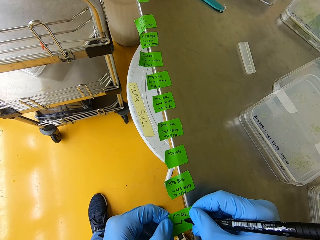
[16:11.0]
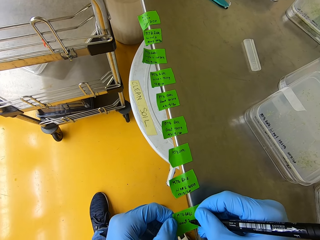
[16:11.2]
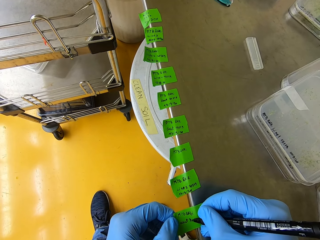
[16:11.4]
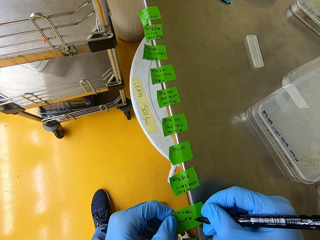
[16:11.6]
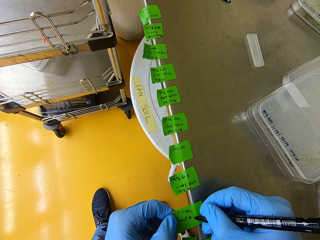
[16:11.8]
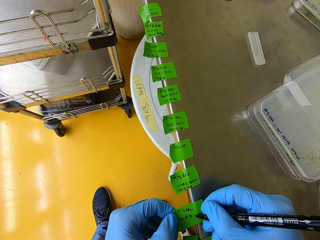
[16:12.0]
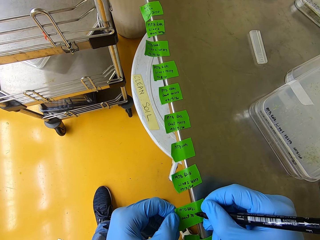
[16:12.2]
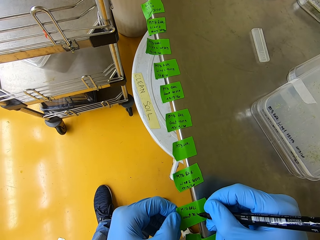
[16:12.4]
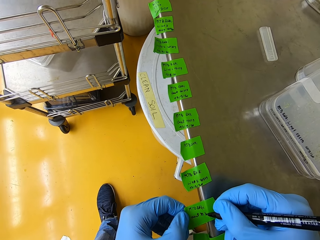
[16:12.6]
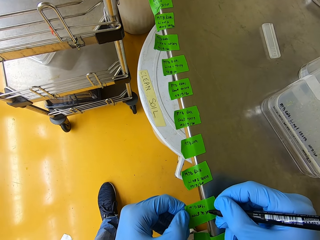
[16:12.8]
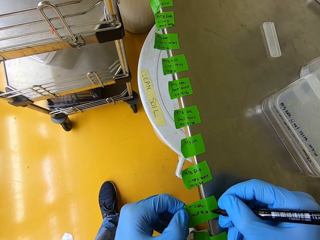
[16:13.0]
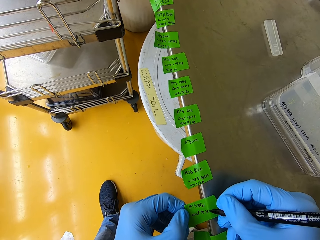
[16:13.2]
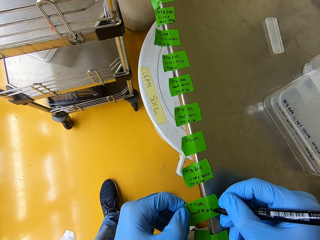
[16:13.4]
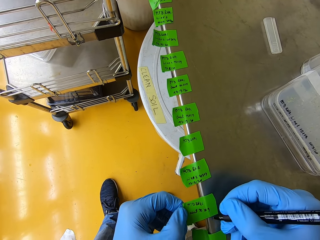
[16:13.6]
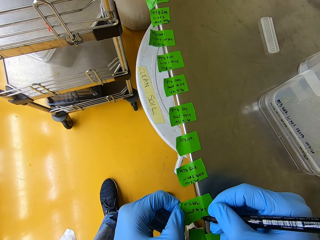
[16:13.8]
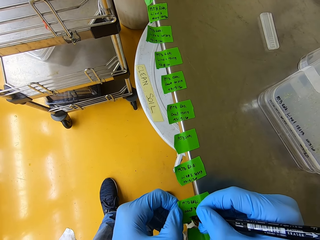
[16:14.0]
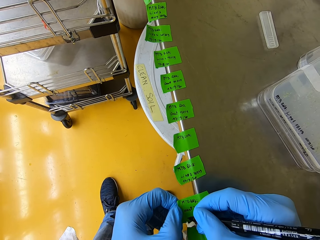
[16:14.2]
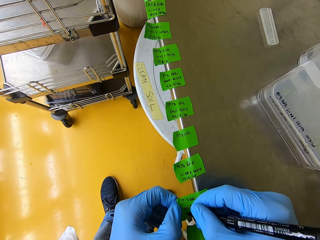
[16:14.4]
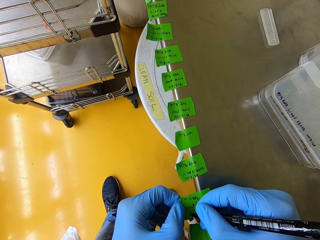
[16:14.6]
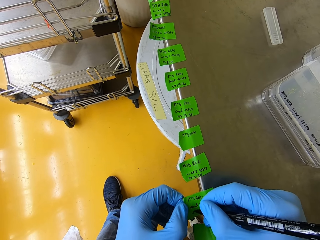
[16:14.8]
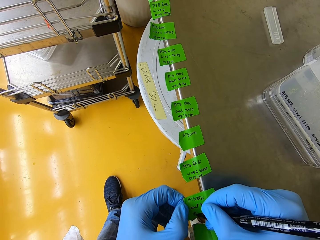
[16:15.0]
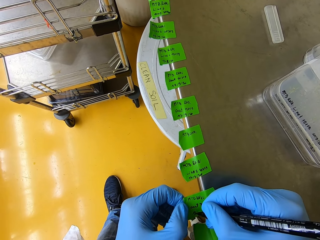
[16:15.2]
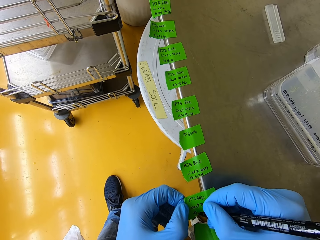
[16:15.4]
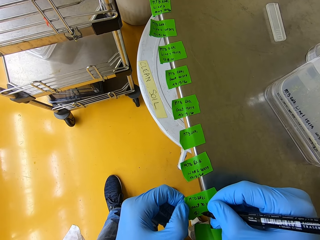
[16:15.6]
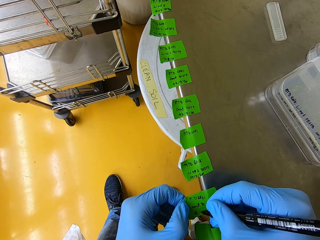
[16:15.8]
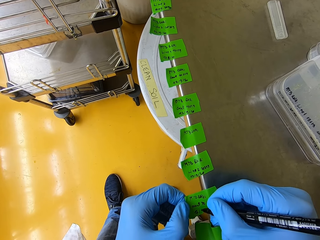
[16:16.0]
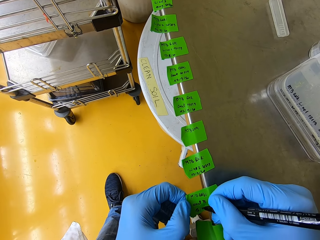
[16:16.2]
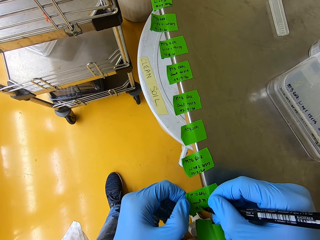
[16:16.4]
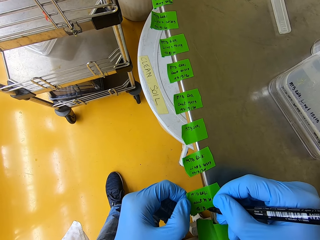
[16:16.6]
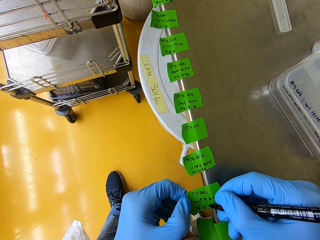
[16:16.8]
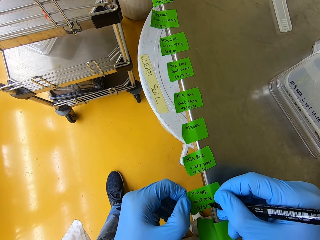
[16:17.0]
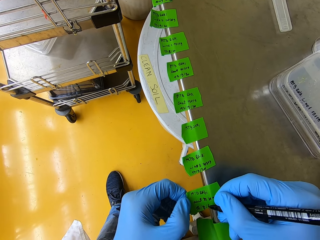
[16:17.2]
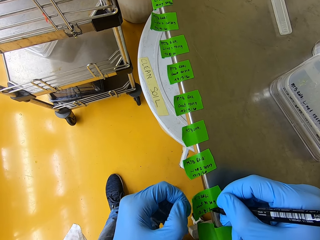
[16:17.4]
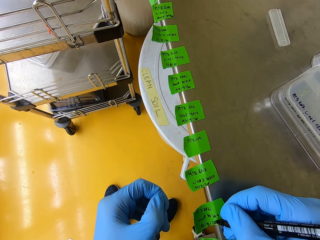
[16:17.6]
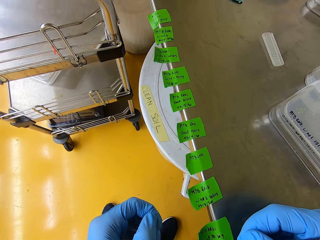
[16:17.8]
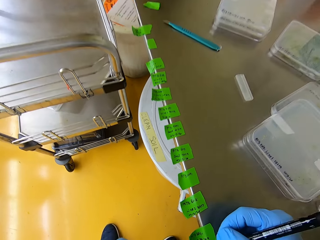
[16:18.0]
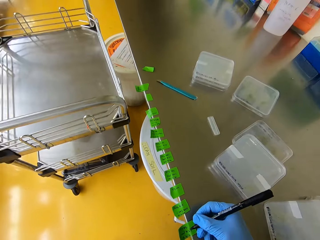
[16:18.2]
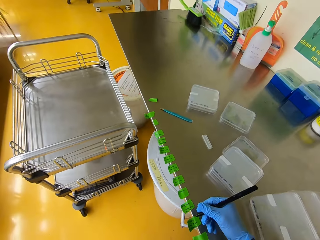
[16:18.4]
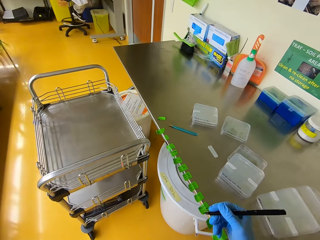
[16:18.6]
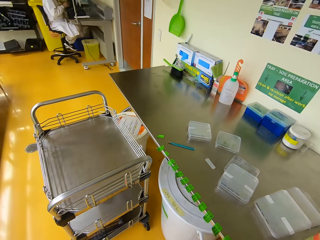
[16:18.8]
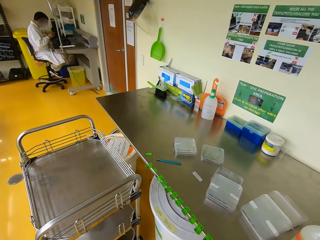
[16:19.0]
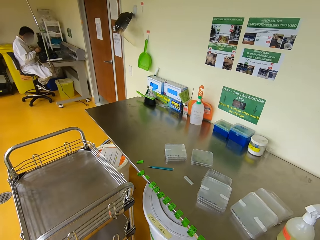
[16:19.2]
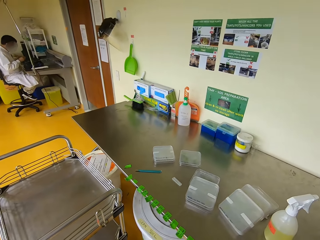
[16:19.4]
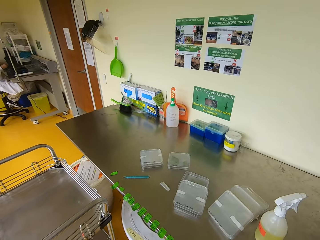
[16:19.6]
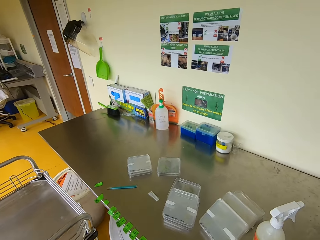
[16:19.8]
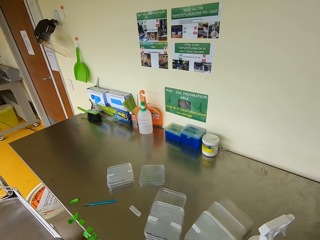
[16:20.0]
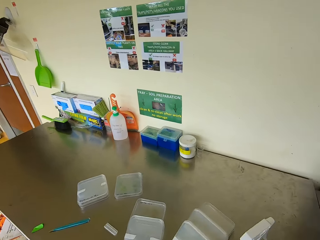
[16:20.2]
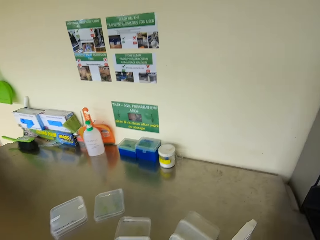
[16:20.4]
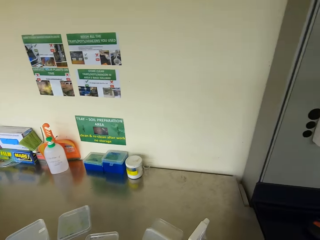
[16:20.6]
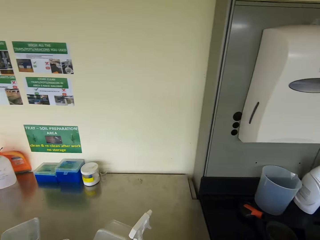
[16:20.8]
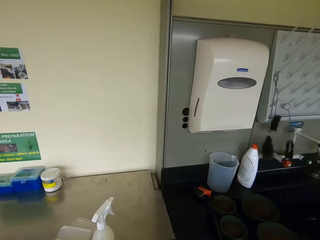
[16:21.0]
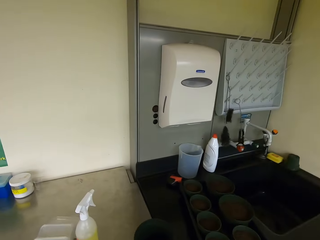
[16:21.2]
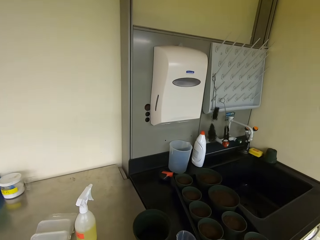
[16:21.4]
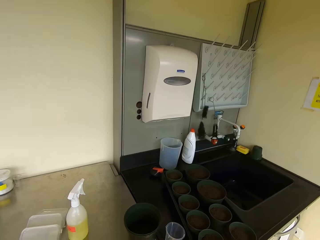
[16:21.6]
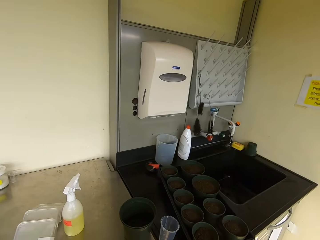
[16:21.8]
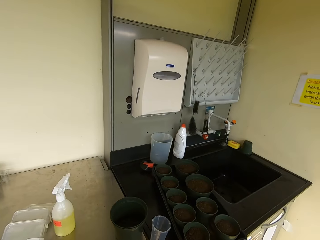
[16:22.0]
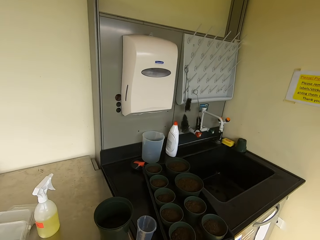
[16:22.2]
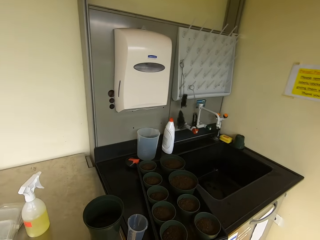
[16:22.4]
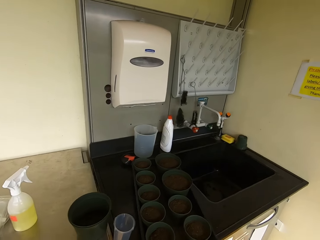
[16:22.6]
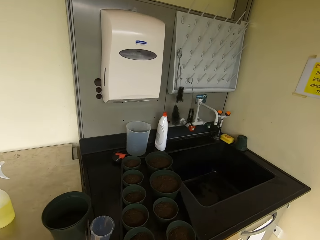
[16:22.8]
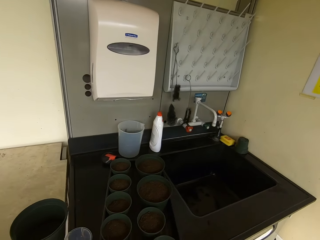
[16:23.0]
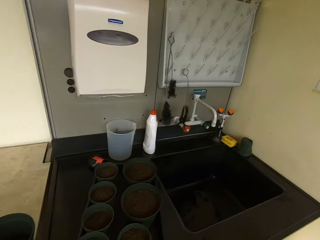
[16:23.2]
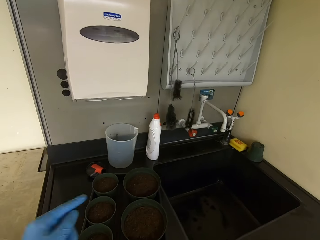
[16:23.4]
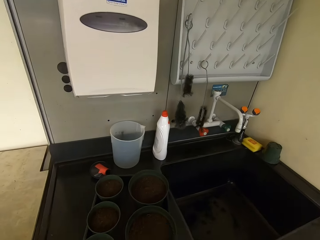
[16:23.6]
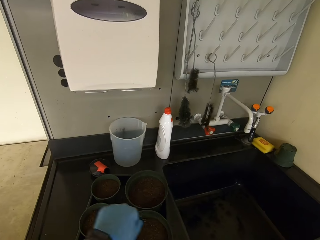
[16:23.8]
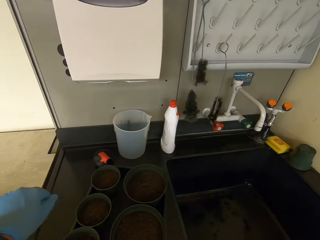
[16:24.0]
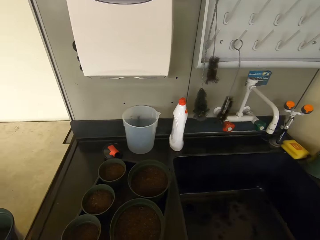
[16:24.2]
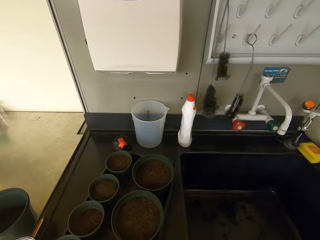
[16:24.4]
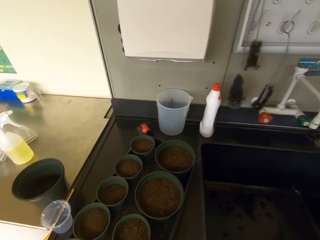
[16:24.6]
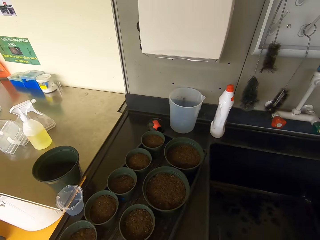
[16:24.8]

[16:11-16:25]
The camera wearer lifts a hand. They look around.

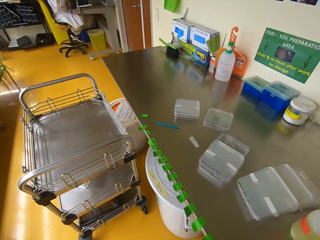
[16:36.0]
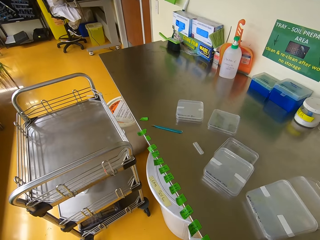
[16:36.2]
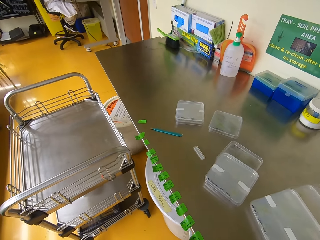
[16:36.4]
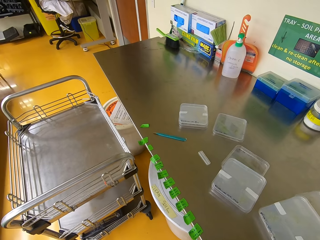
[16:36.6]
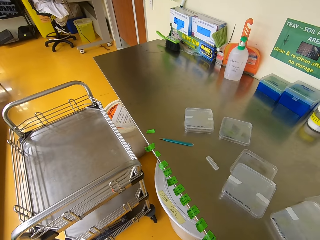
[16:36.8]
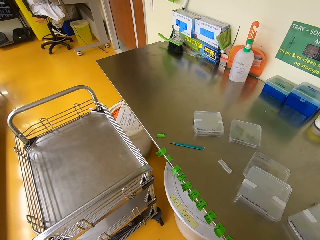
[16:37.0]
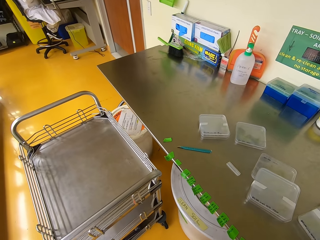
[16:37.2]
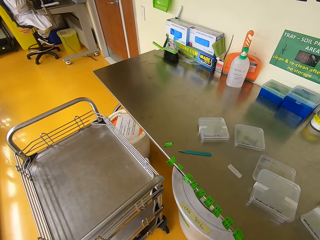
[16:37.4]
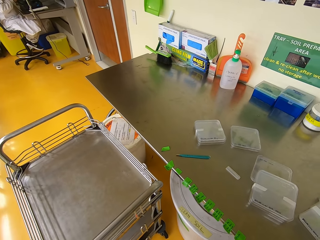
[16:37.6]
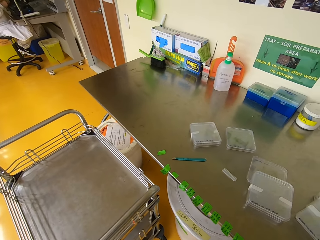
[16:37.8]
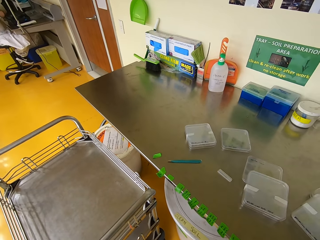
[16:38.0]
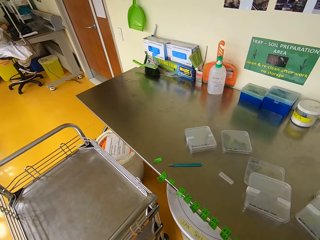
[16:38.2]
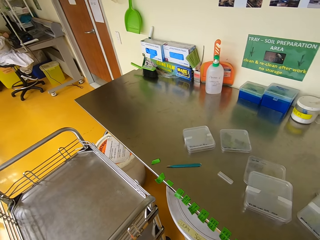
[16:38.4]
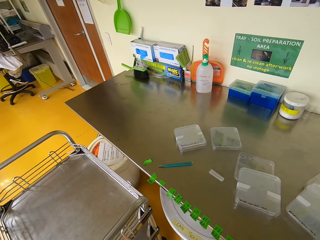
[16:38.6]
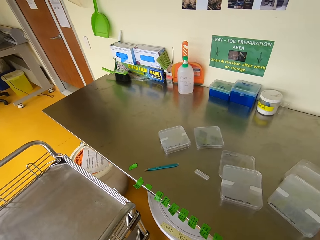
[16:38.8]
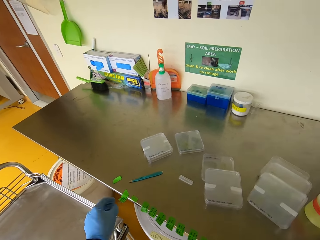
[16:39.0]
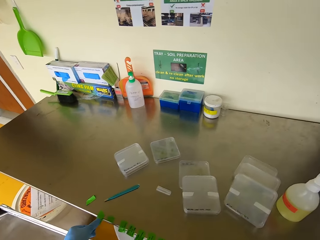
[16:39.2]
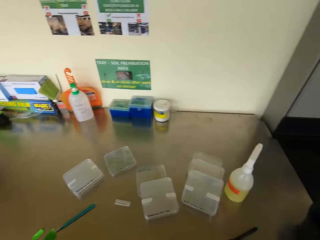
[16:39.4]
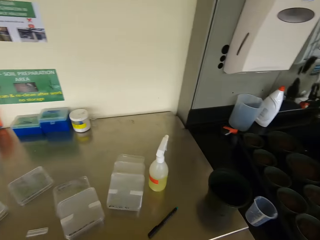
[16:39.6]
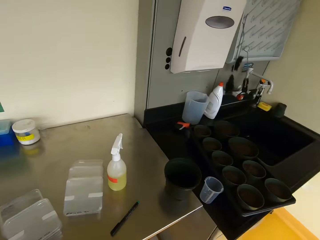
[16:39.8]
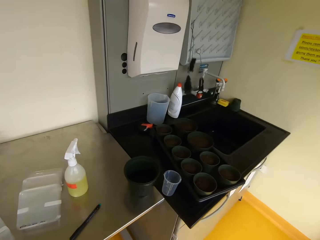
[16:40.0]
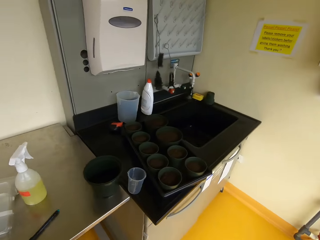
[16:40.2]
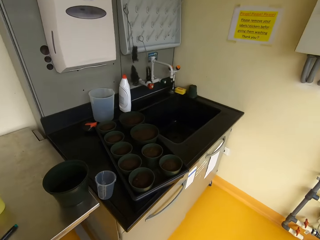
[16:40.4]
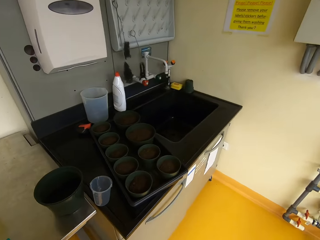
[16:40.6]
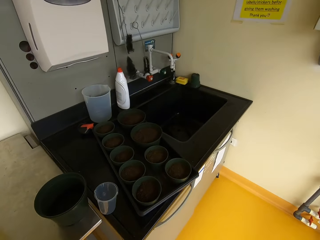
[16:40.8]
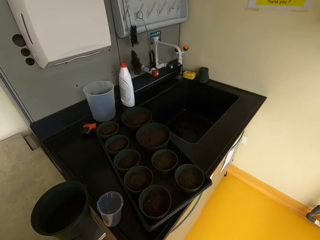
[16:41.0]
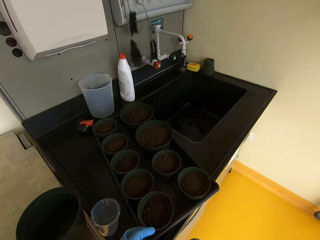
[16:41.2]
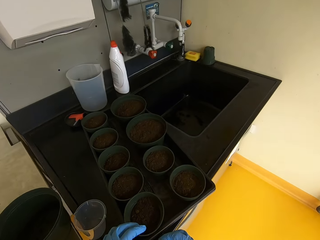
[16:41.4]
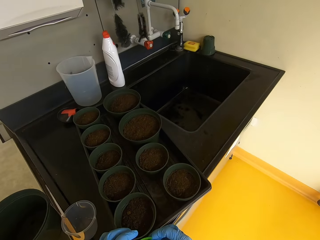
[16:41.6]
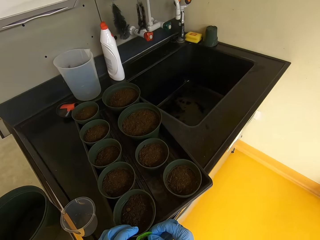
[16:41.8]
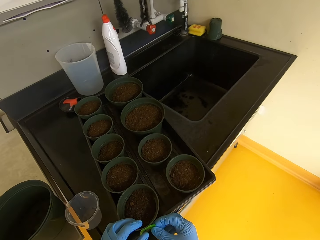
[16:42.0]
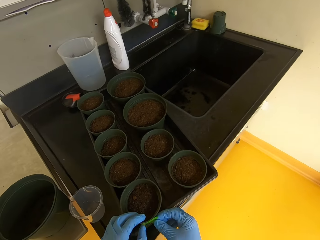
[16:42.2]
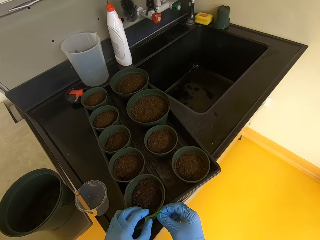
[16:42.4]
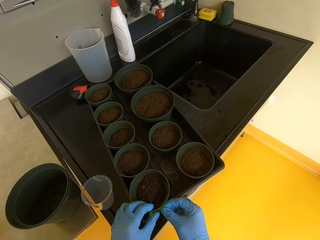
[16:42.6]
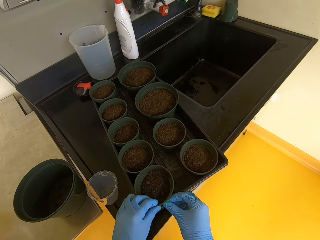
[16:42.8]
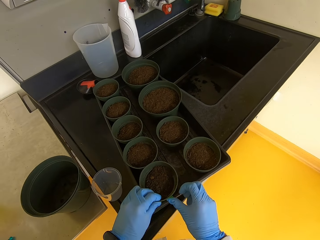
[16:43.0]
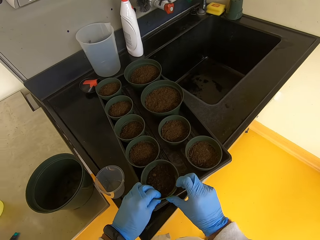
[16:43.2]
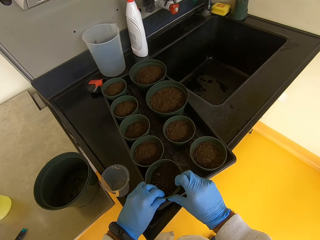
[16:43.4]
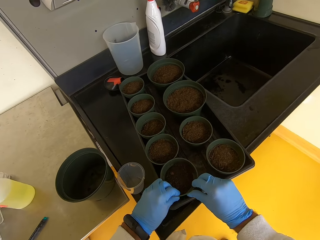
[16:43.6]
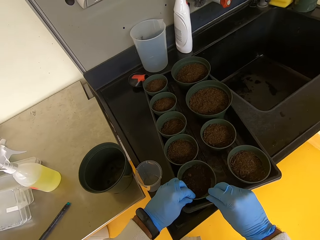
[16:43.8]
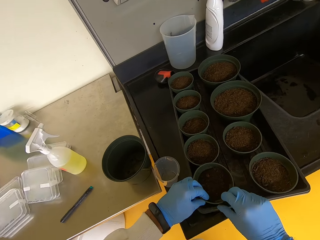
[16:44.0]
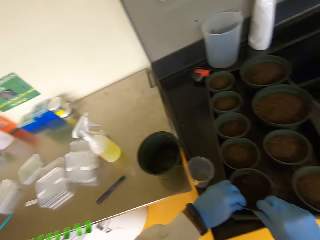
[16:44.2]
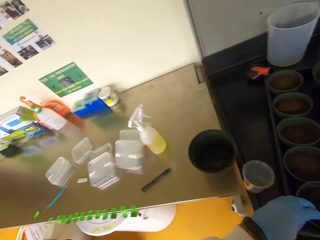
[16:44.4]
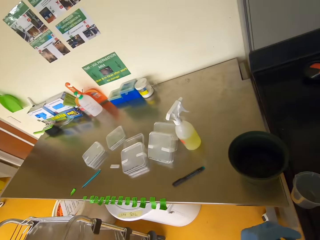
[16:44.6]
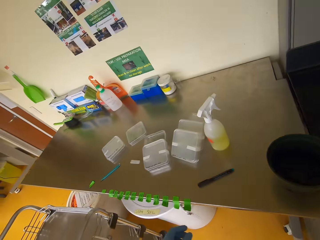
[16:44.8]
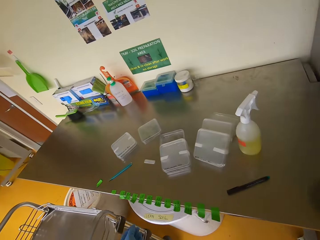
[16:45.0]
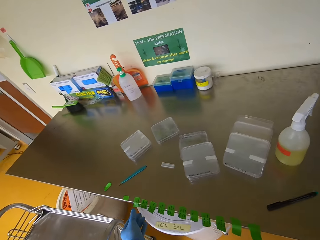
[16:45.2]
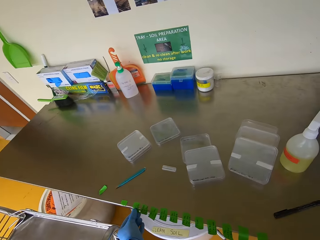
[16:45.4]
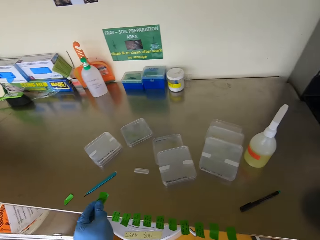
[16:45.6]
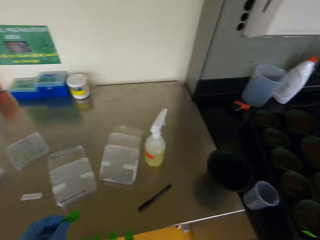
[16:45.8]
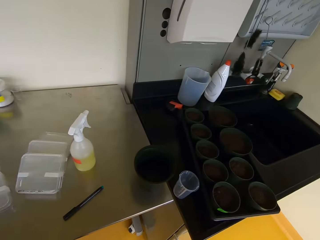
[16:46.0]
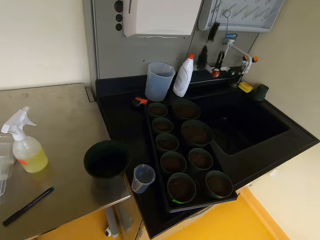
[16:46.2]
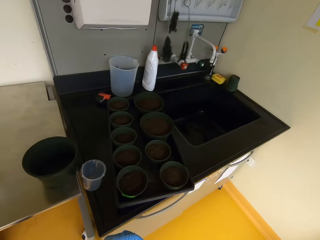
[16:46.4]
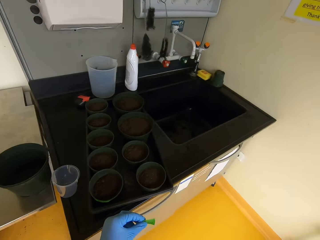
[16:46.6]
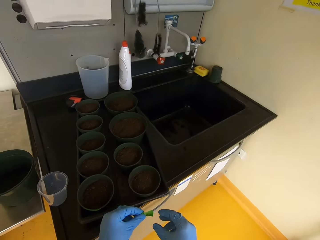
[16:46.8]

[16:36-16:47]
The camera wearer picks one label tie tape. They label a seedling container. They pick one label tie tape.
